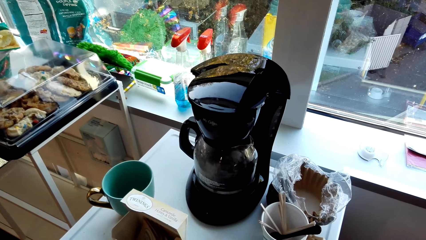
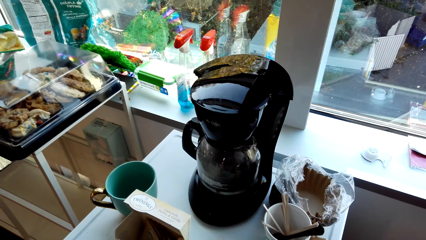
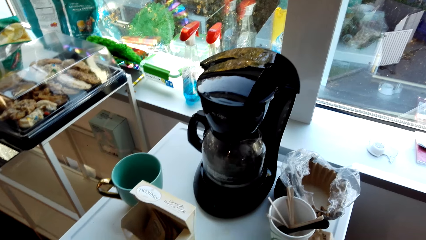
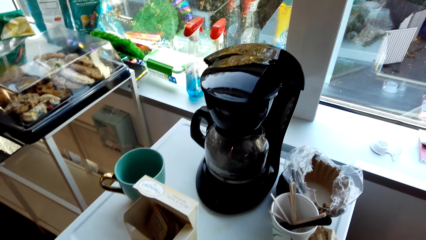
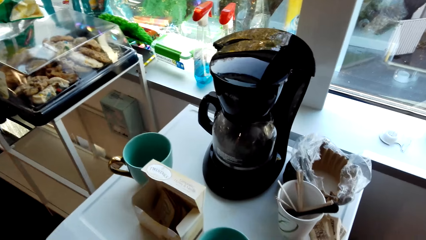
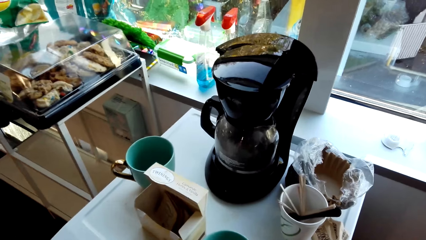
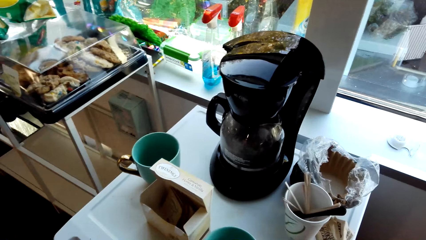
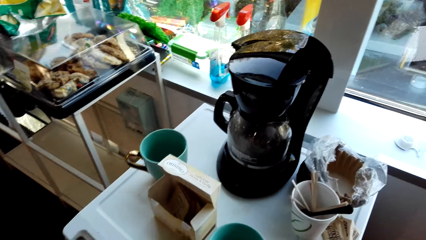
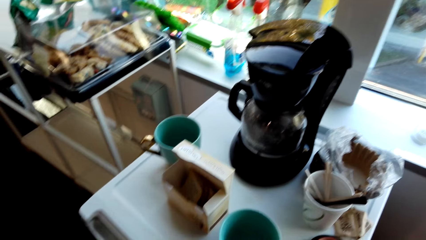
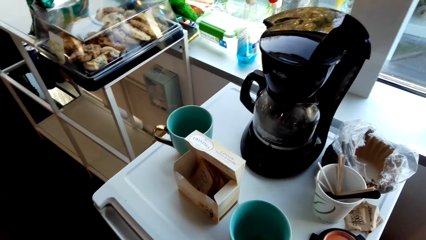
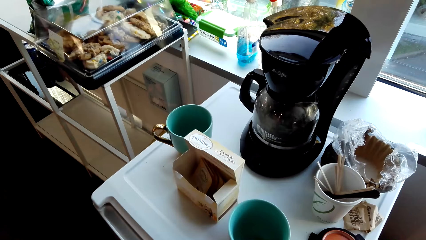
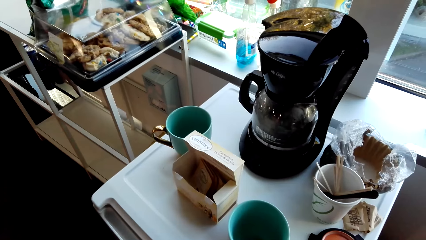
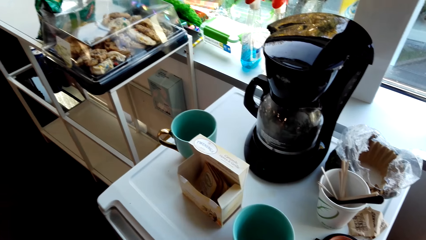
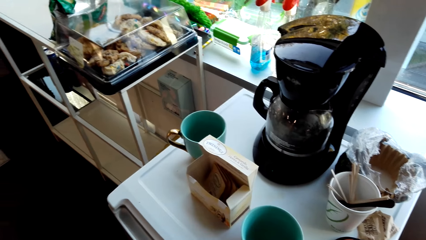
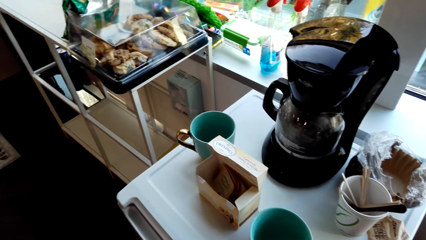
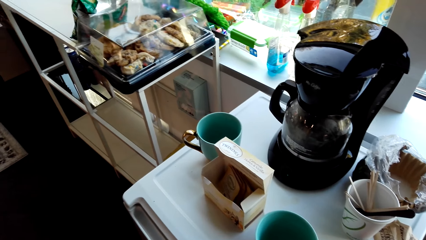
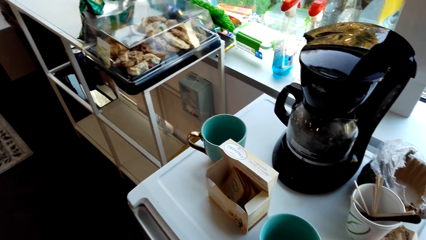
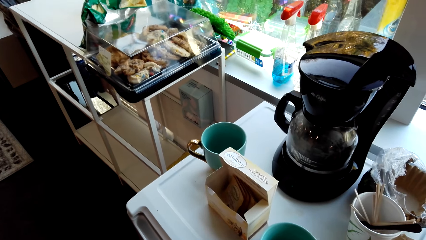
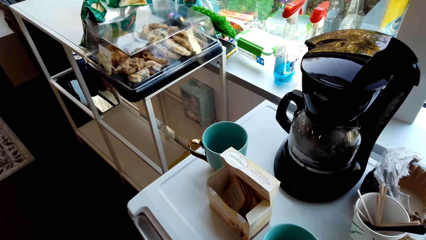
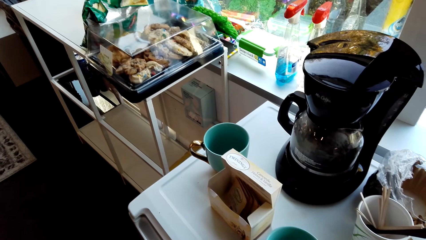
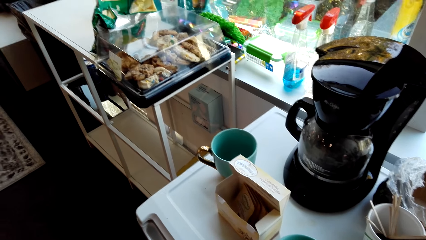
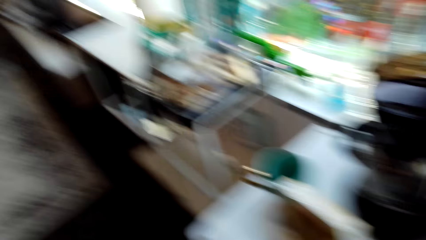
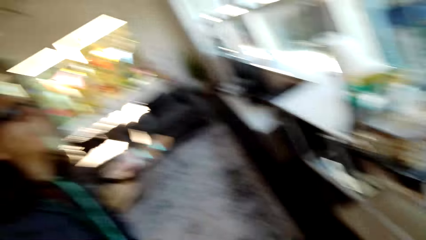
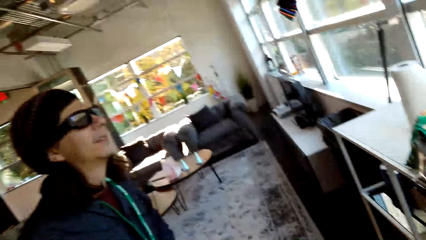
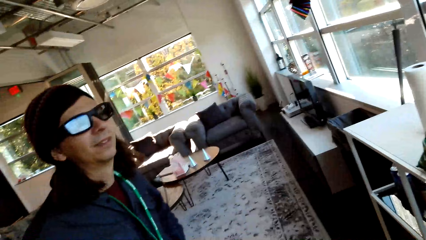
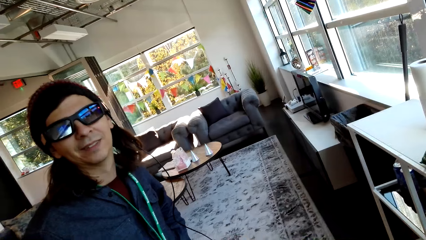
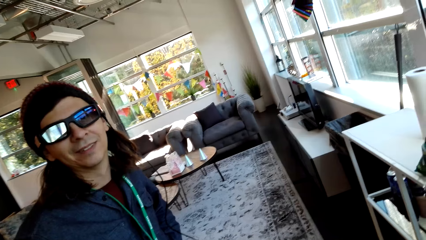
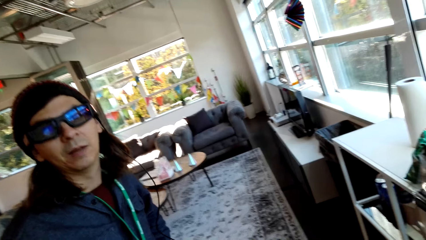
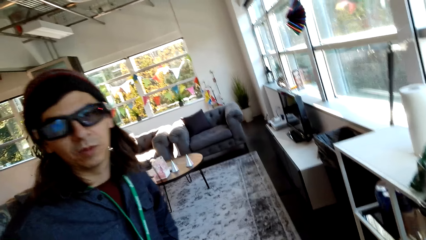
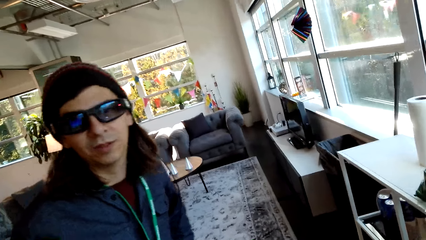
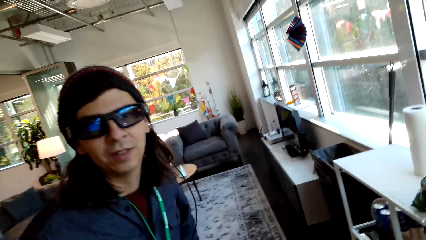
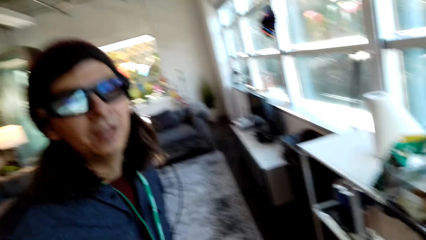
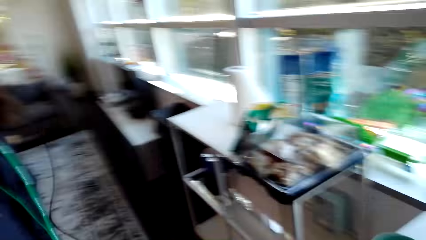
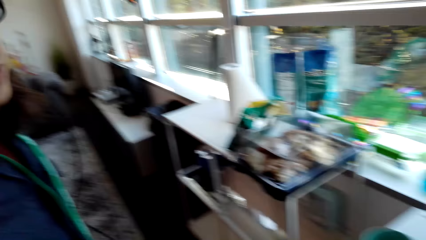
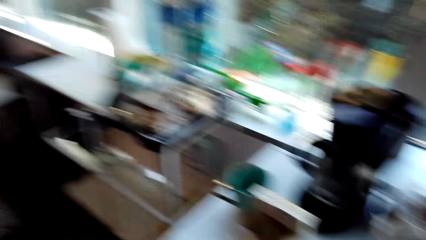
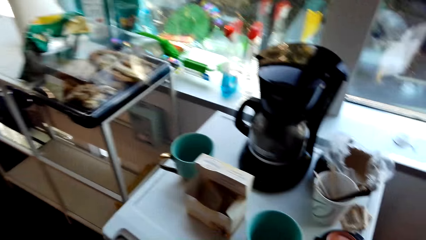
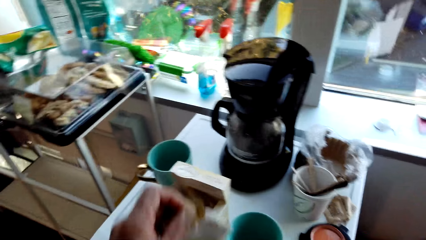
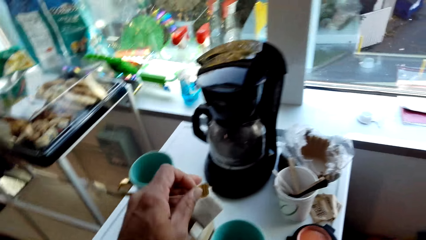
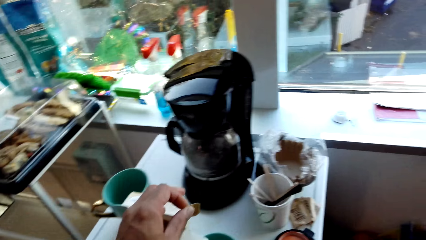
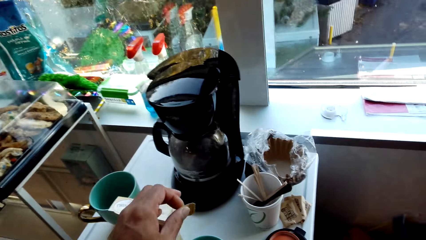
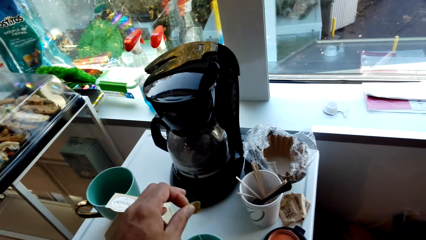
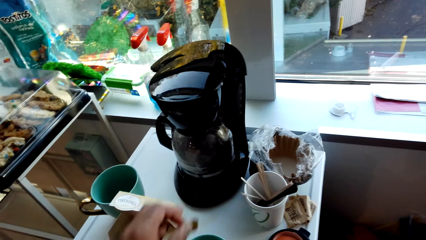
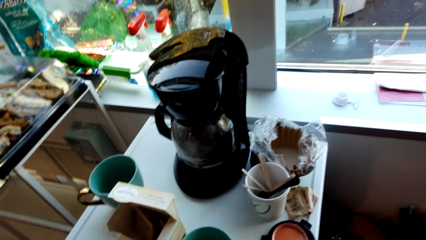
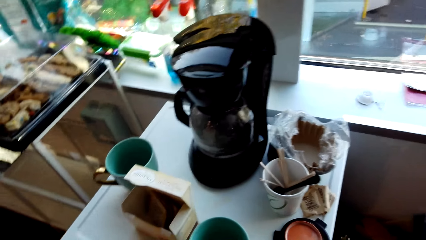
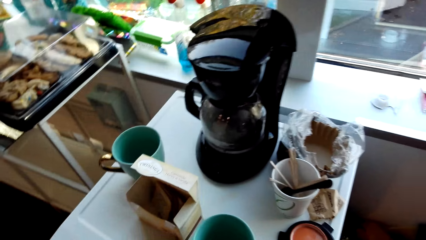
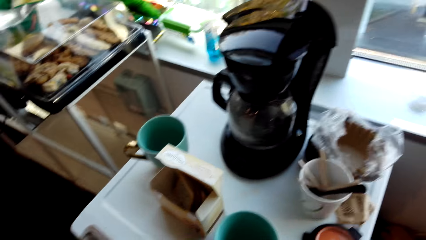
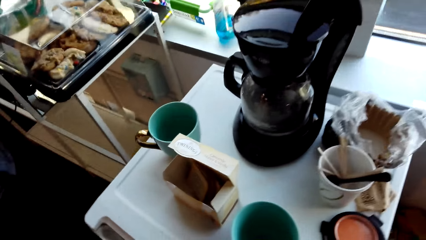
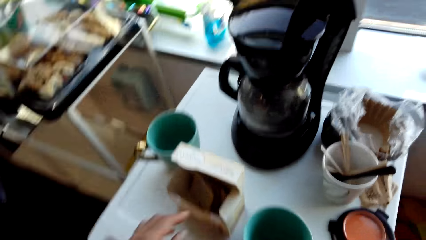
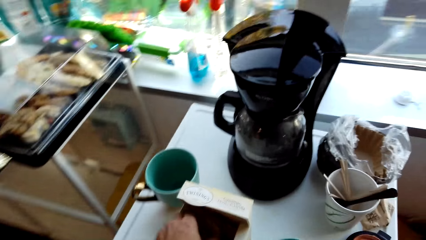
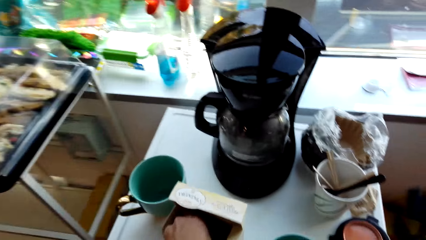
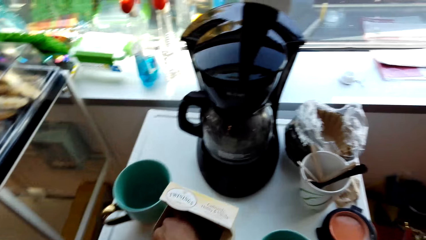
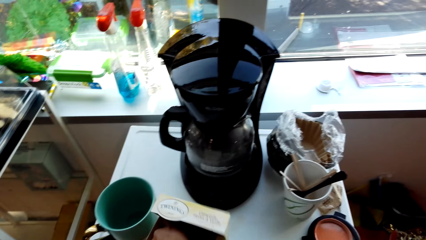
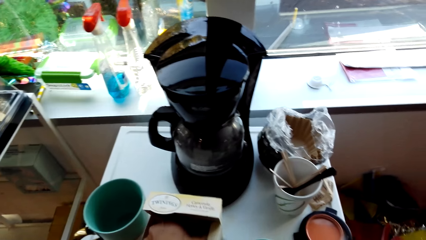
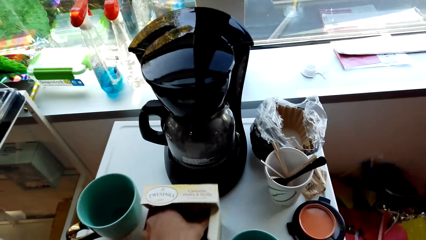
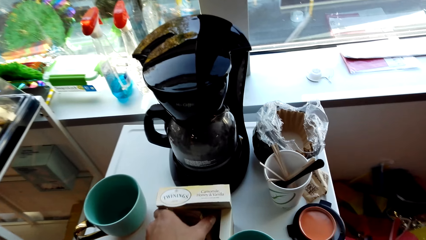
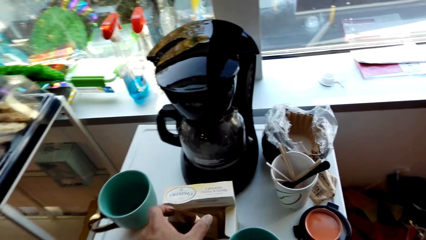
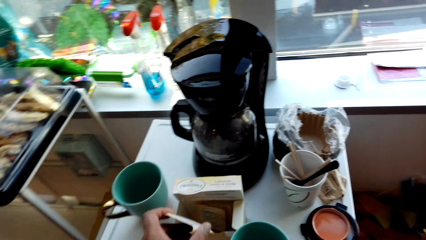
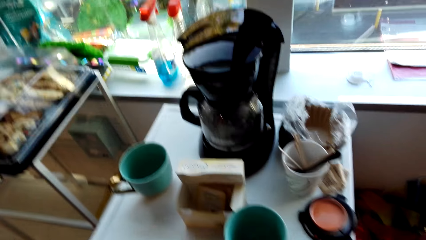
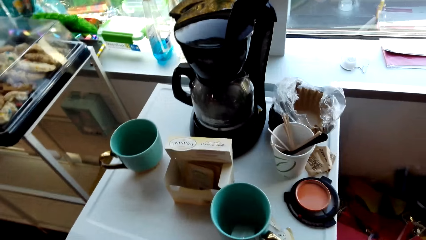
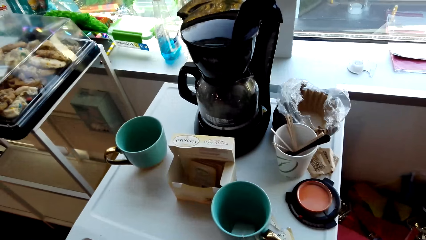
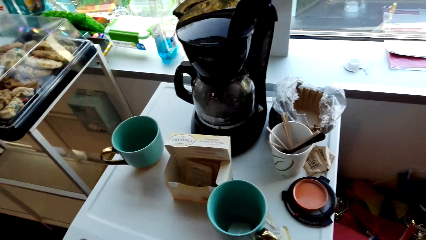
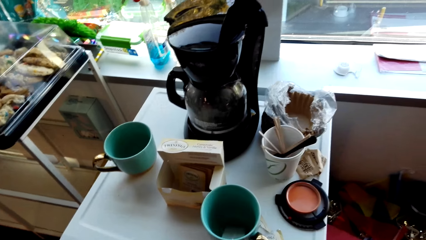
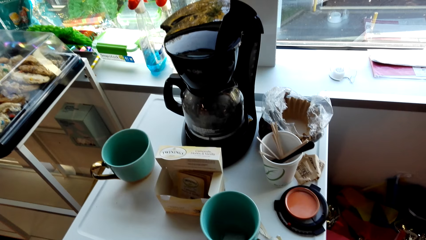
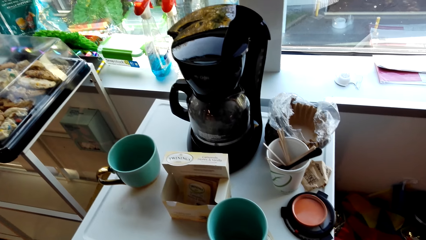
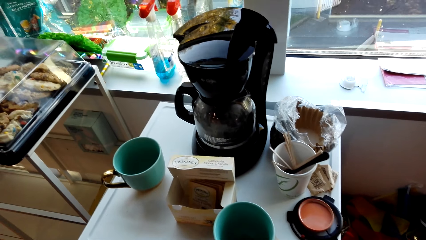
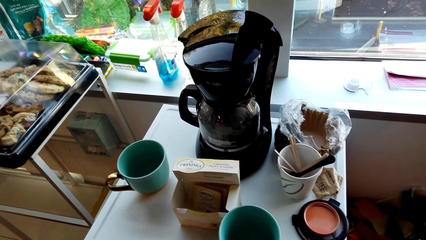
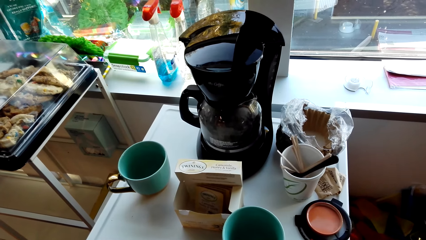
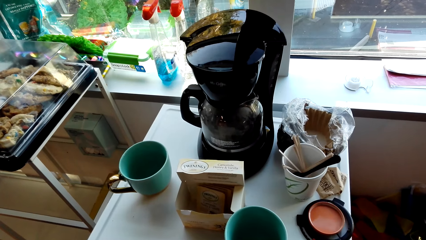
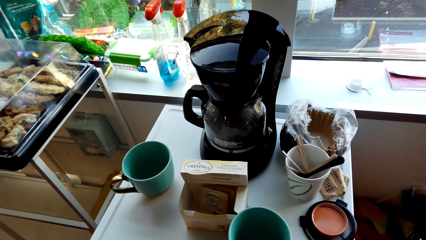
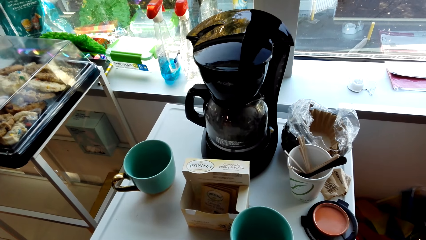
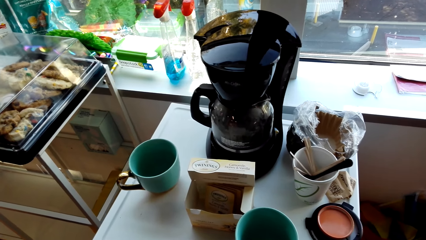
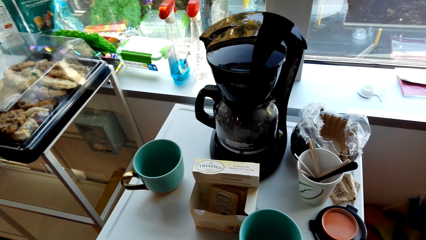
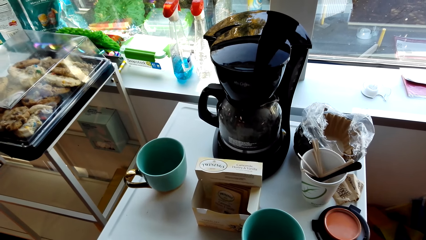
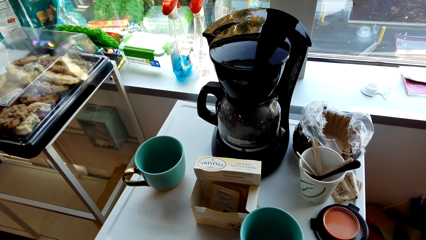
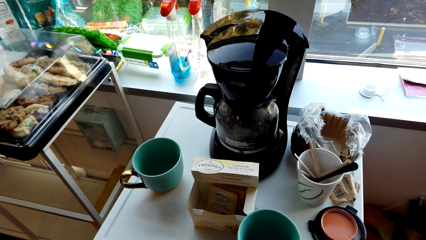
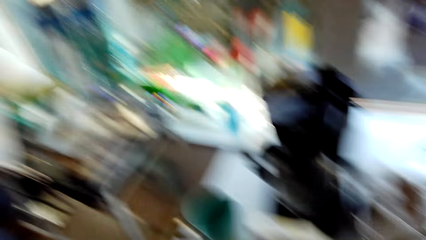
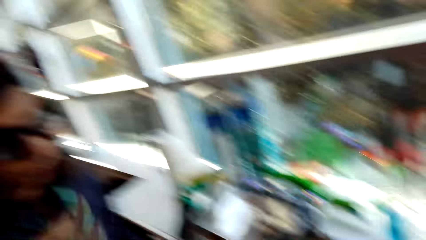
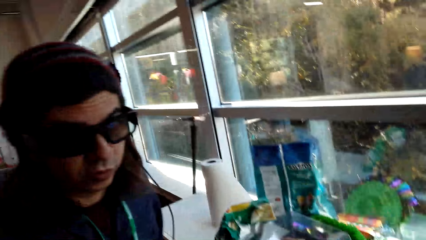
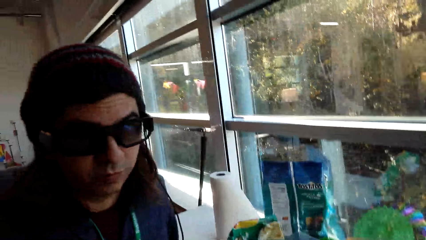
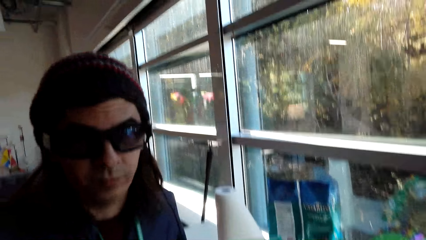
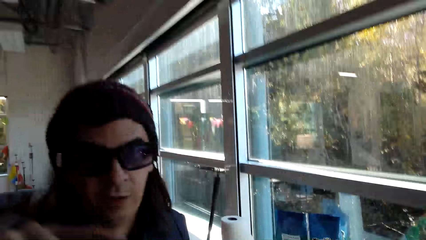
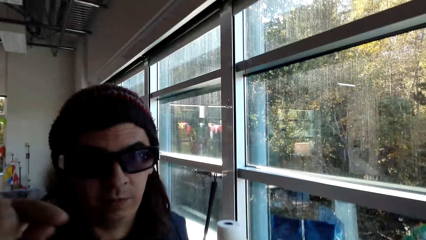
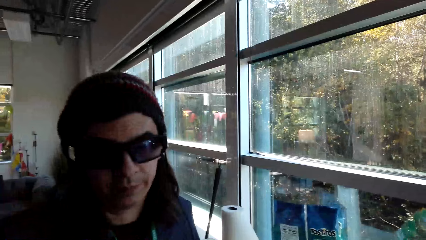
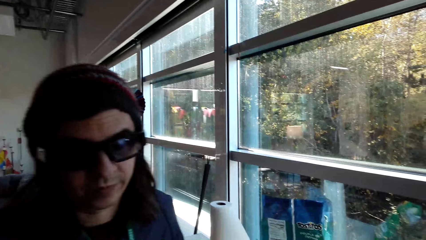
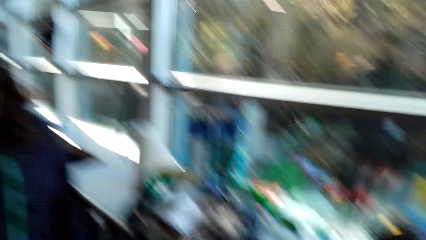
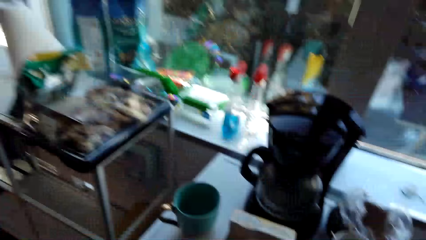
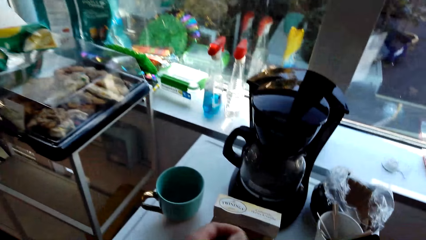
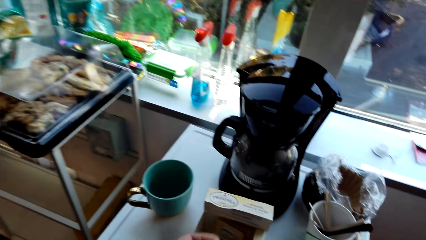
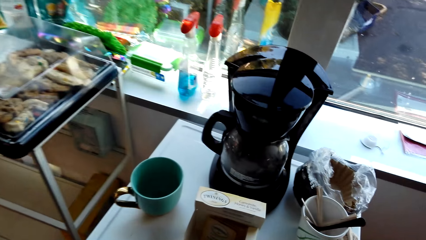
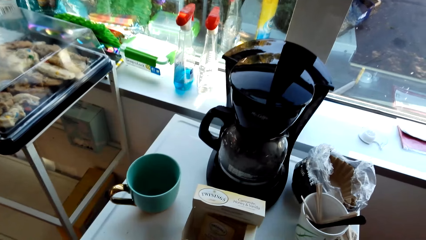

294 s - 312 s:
A man puts something down. The camera wearer converses with the man. They hold a piece of sachet on the hand. The man picks a piece of sachet from the packet. The camera wearer picks a tea bag. They converse with the man.
